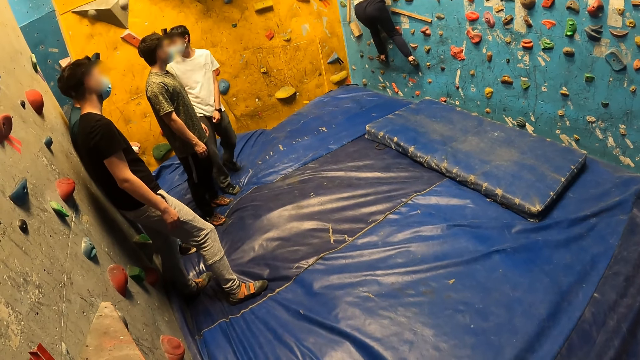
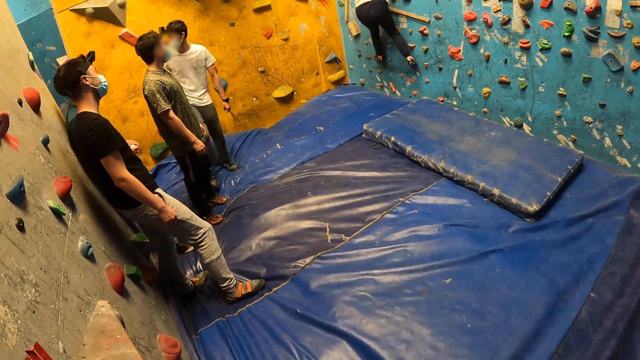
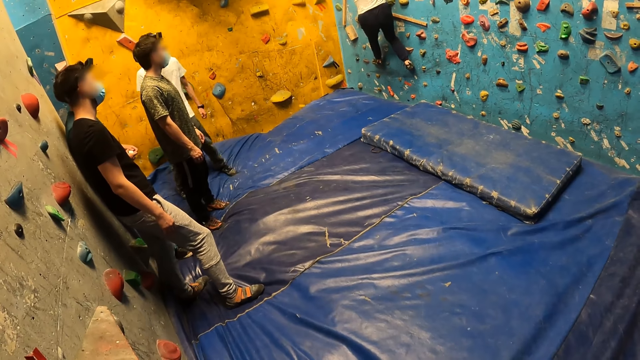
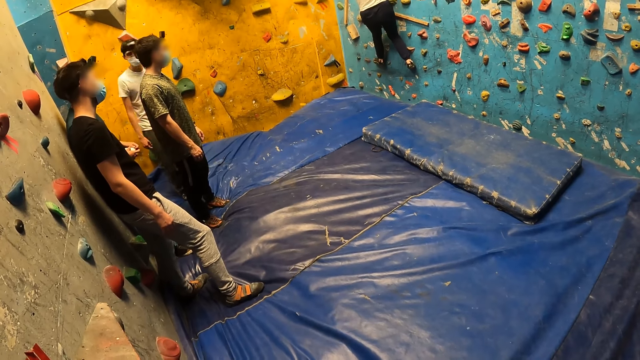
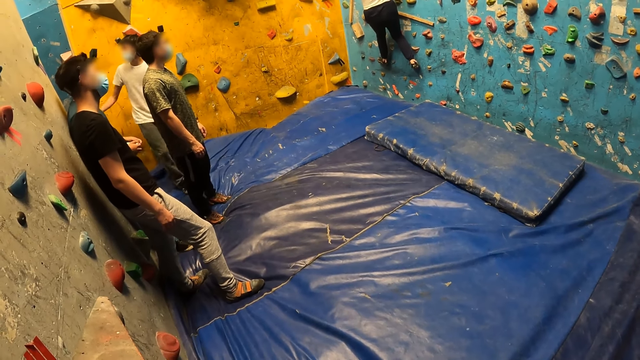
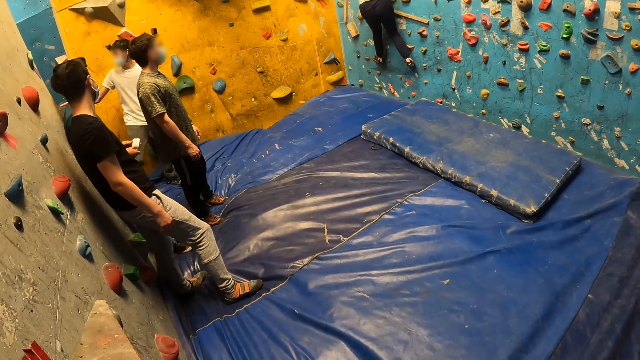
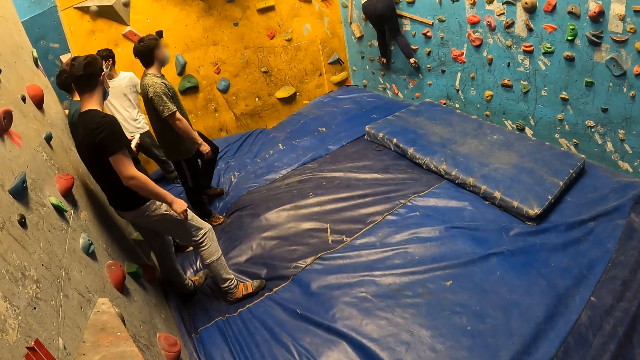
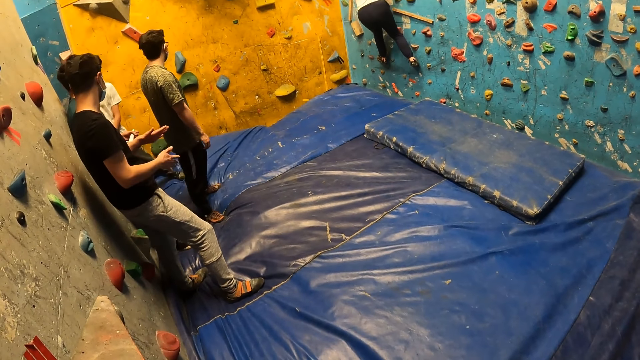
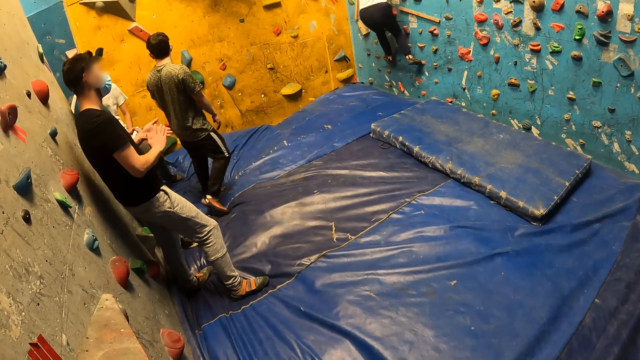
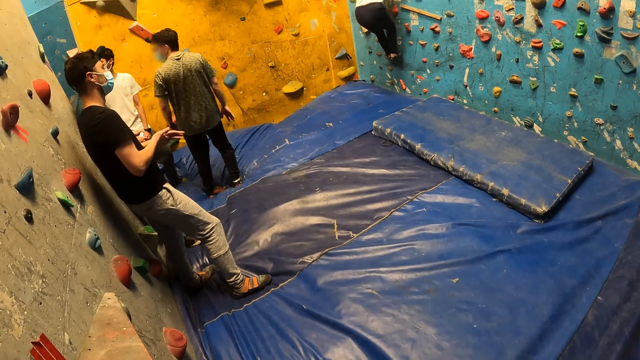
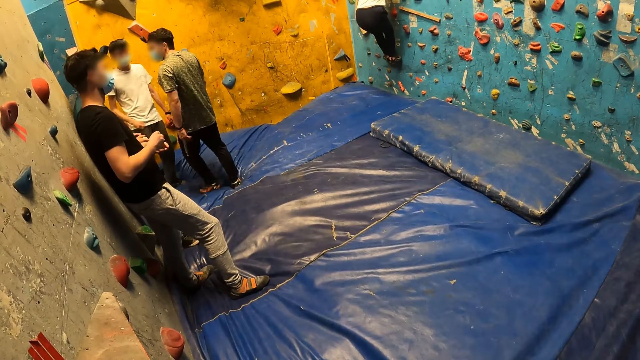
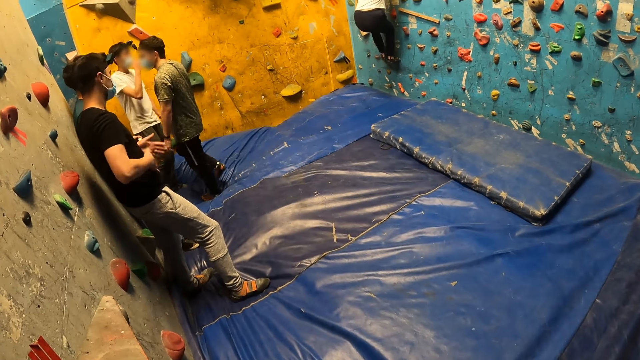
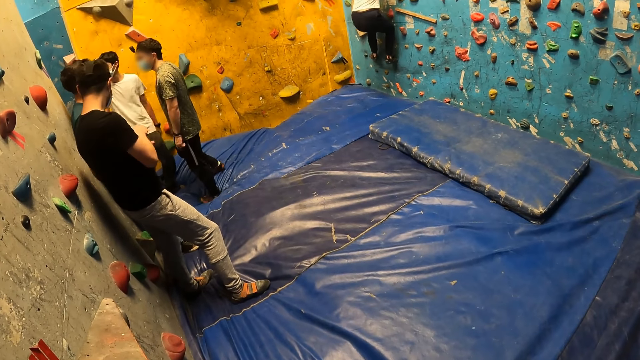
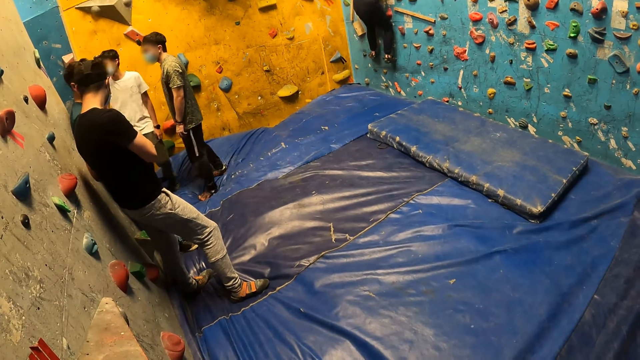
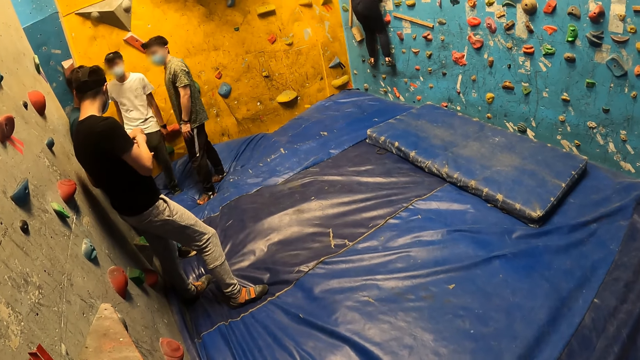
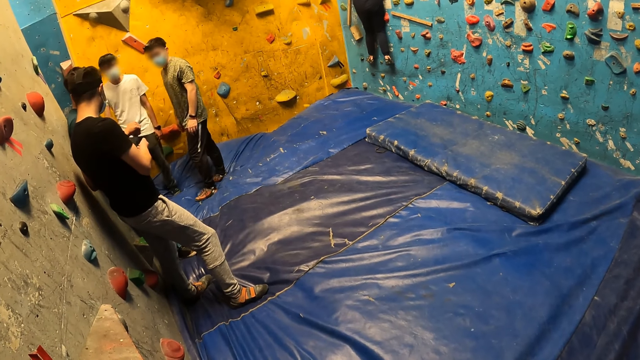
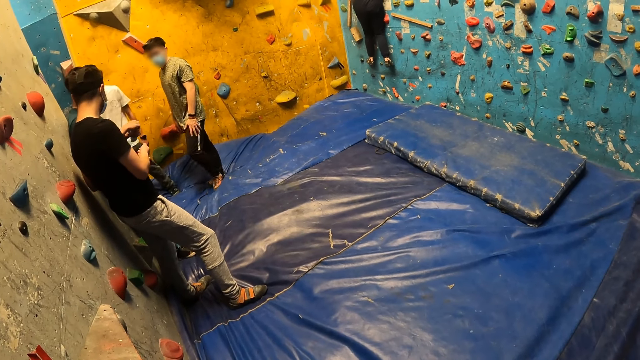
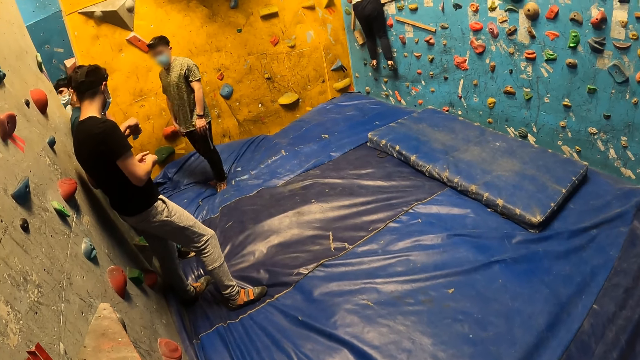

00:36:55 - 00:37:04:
A man looks around. Another man looks around. Another man rubs his hands. Another man adjusts the nose mask on his face with his right hand.

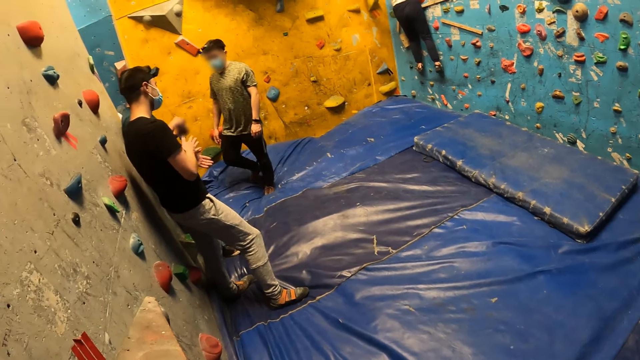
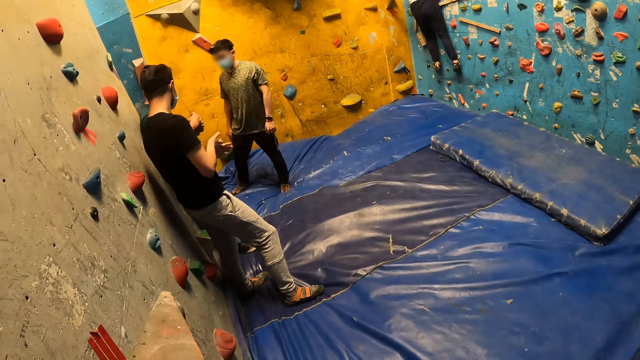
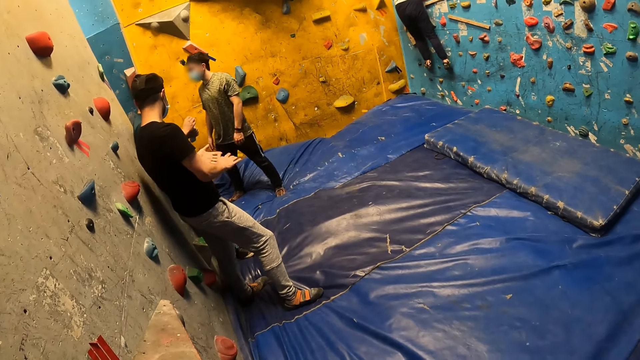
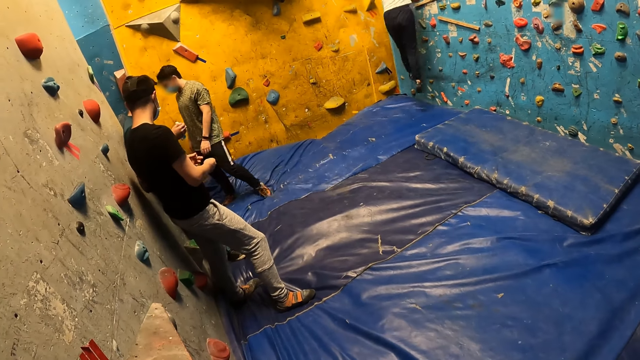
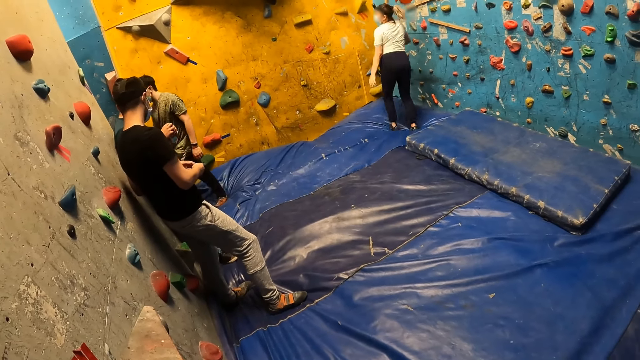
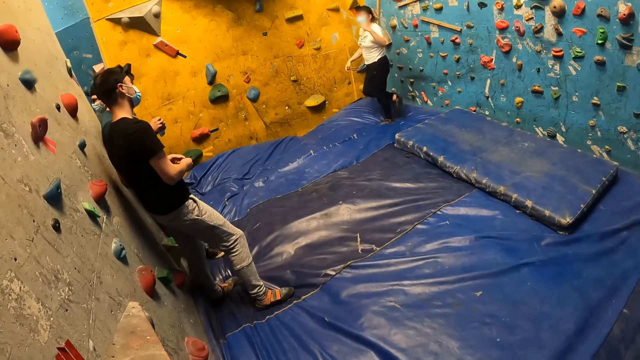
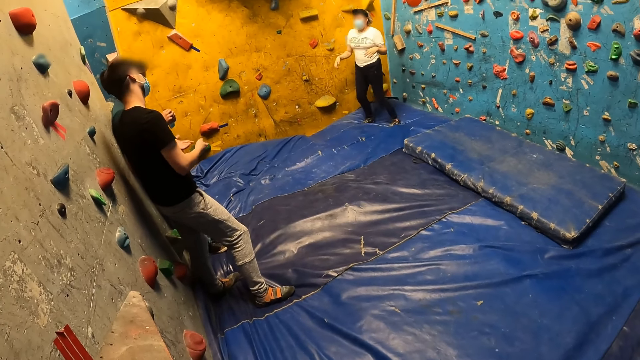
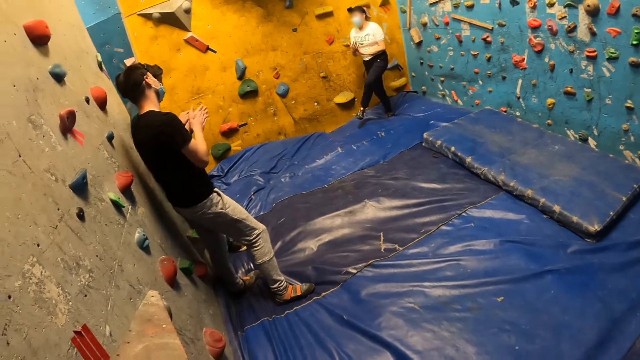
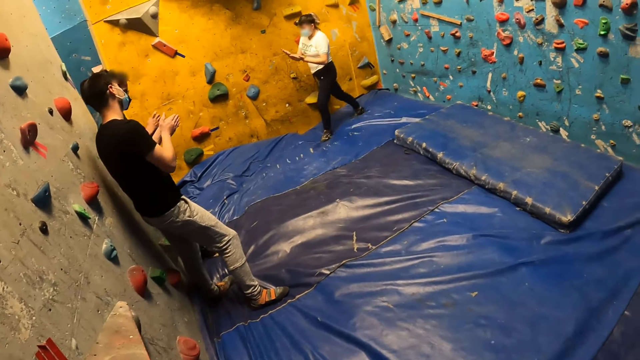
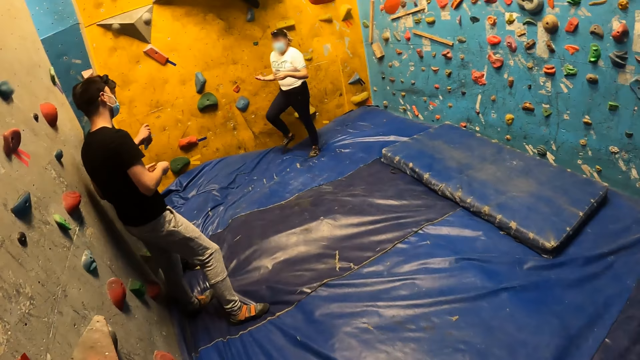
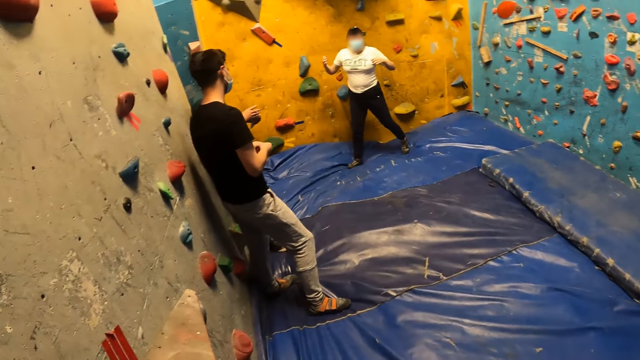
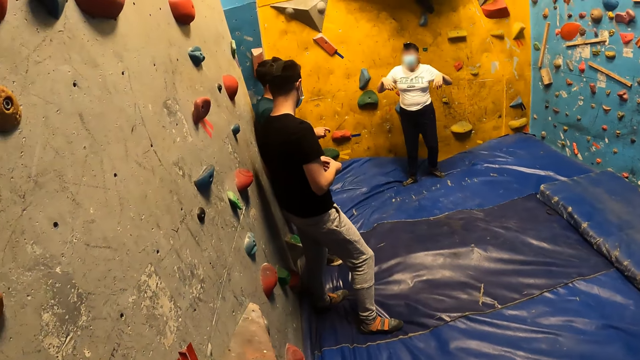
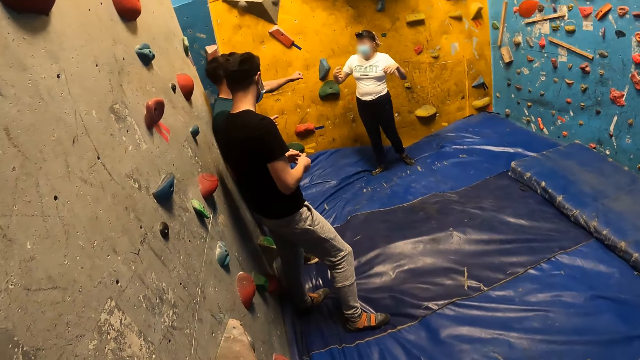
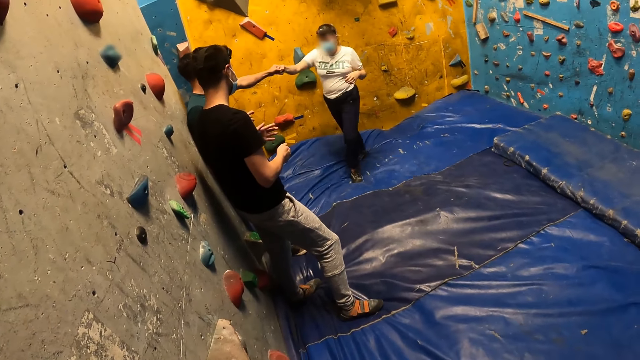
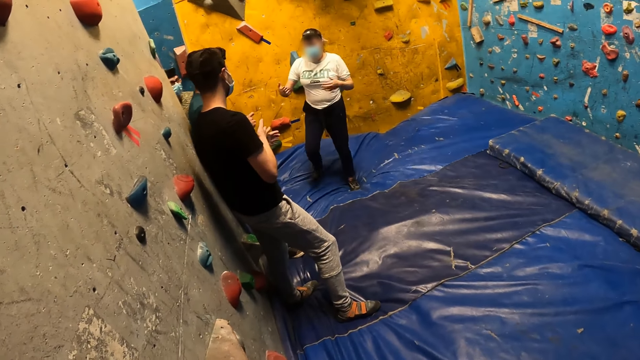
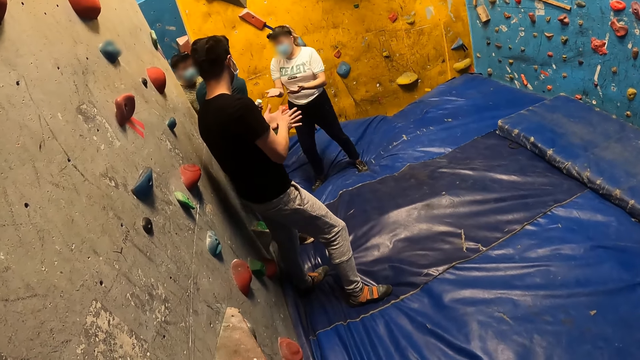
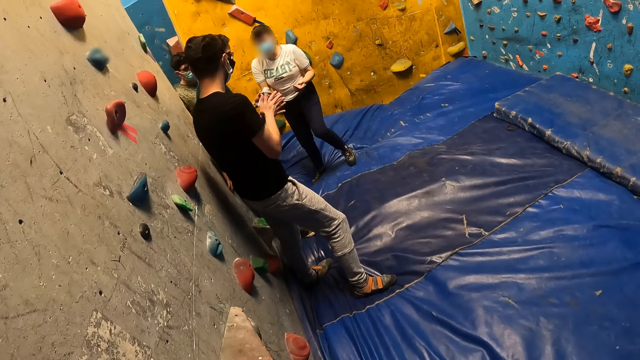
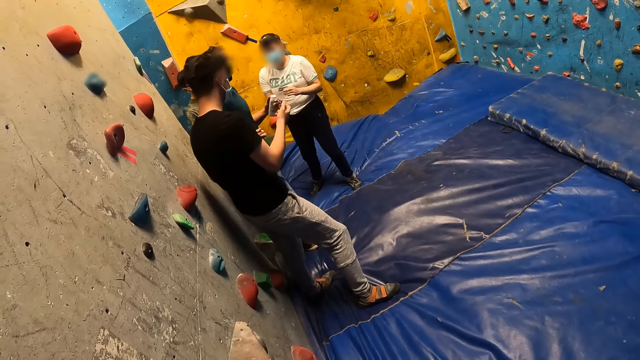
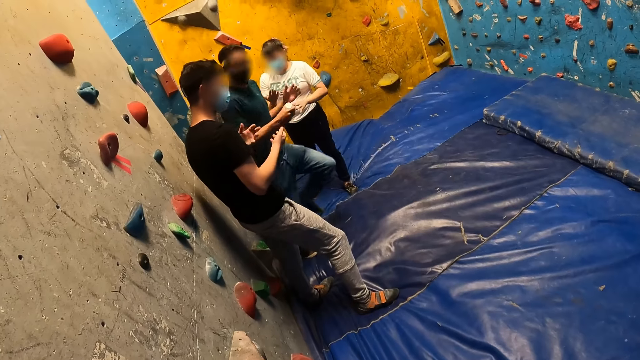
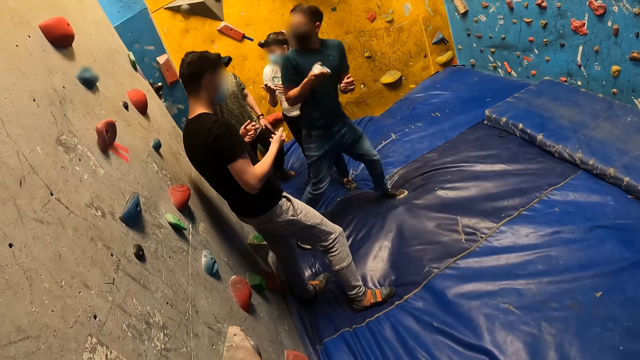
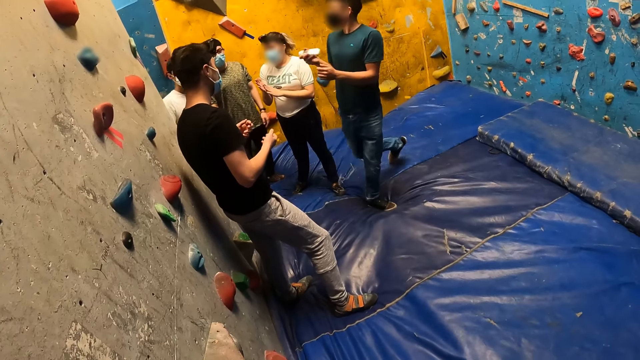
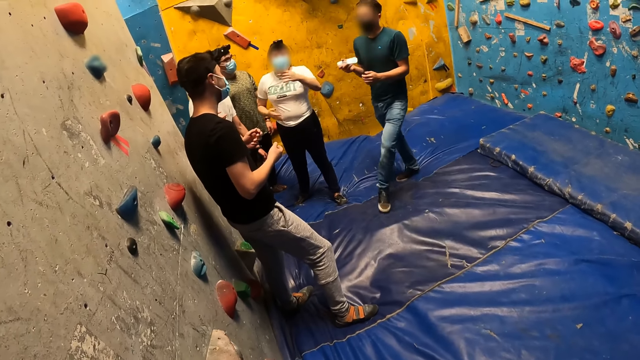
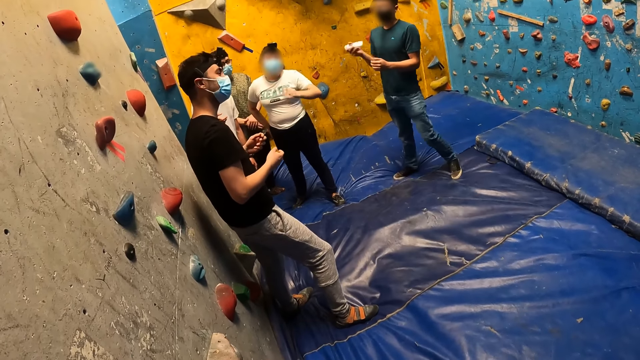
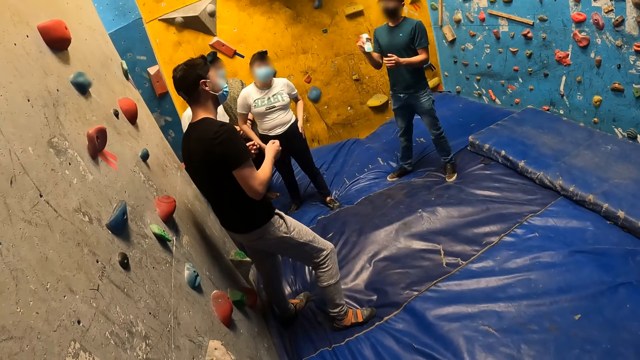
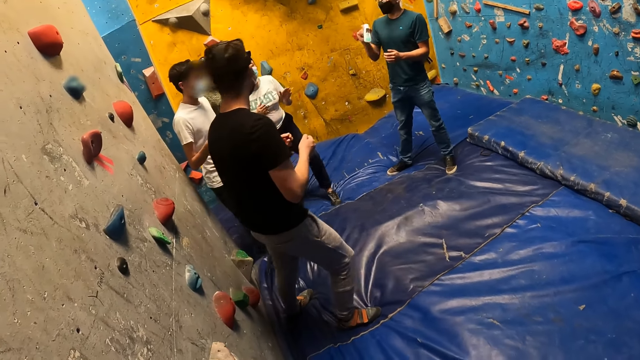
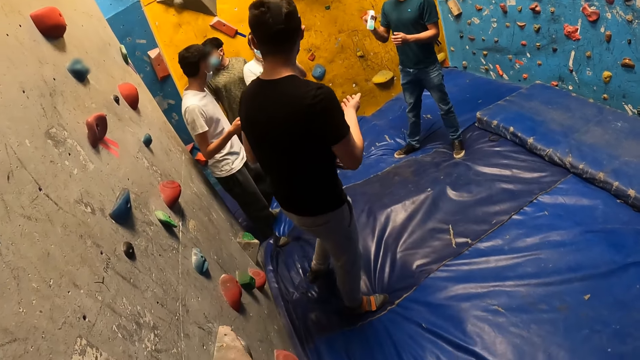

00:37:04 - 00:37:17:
A man rubs his hands. A woman jumps off the bouldering wall onto the bouldering mat. The woman rubs her hands. The man rubs his hands. The camera wearer looks around. The woman fist bumps another man with her right hand. The first man rubs his hands. The other man passes the hand cream in his left hand to his right hand. The woman rubs her hands. The other man shakes the hand cream in his right hand and walks around.
